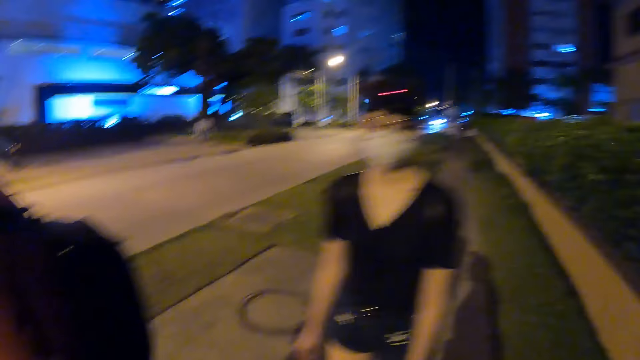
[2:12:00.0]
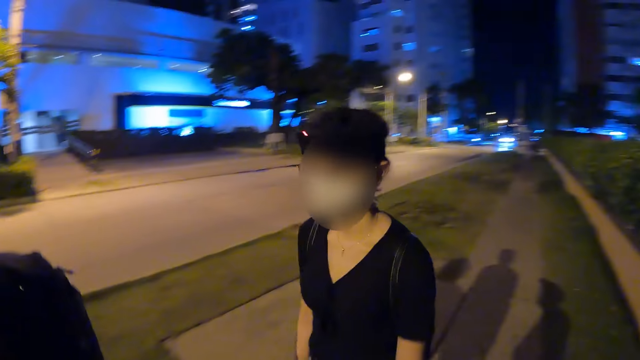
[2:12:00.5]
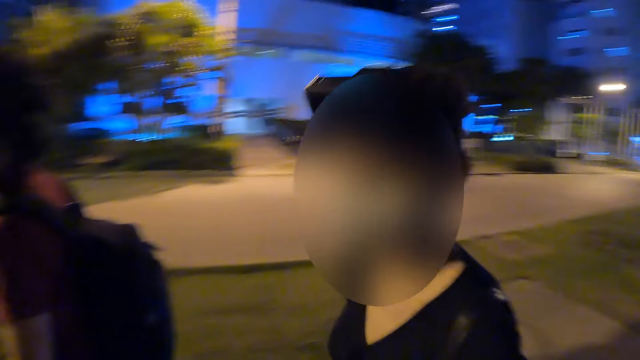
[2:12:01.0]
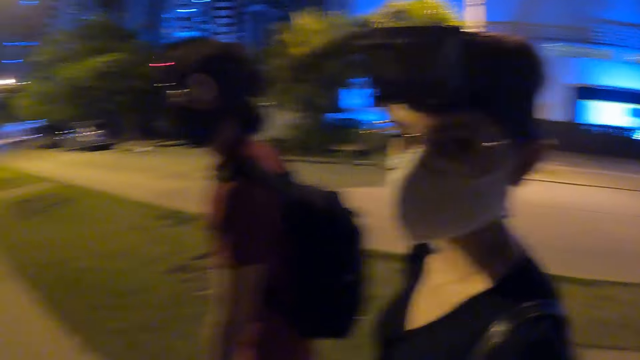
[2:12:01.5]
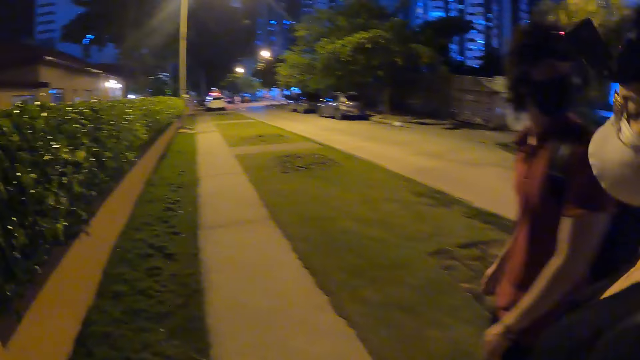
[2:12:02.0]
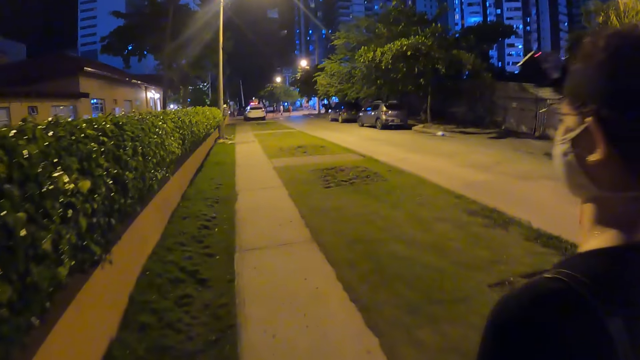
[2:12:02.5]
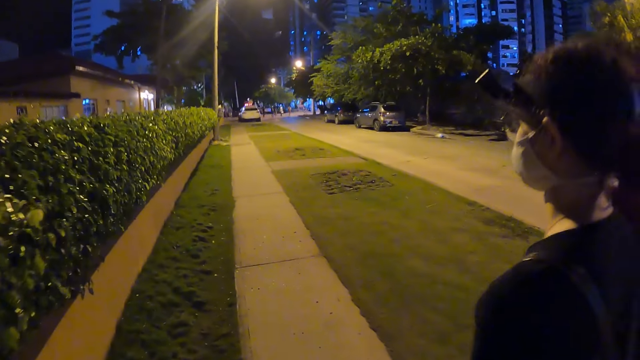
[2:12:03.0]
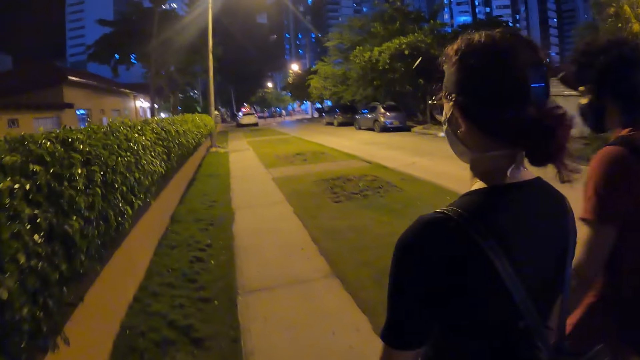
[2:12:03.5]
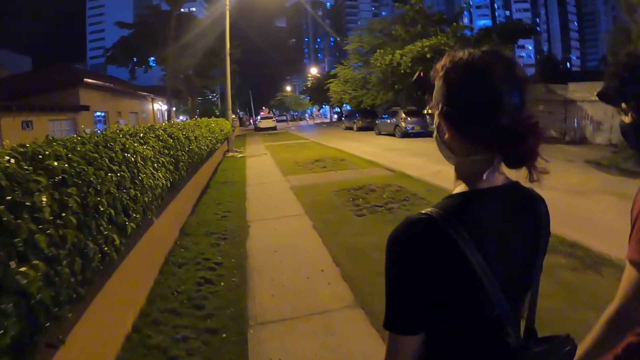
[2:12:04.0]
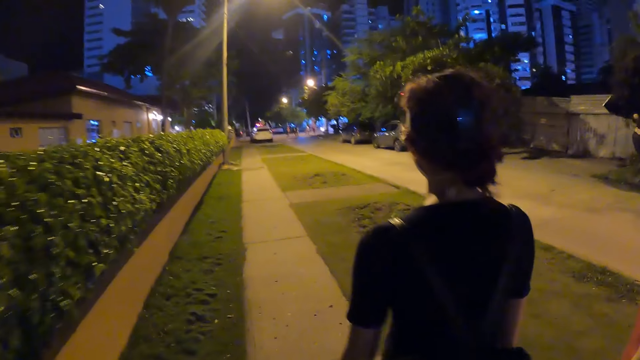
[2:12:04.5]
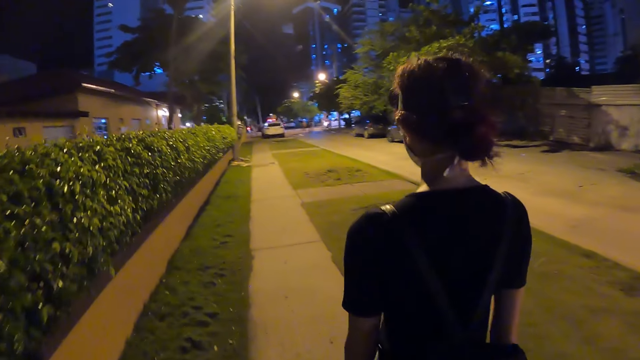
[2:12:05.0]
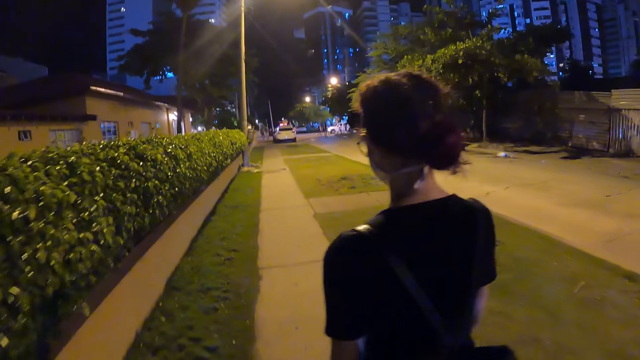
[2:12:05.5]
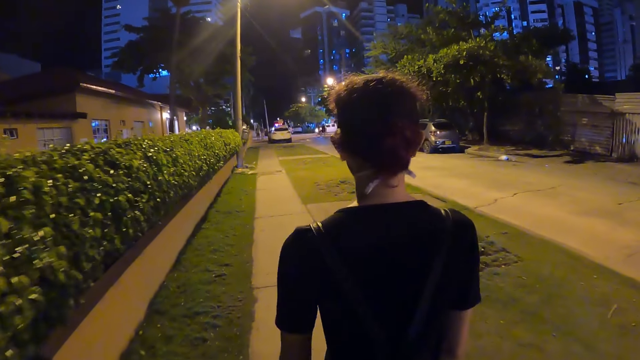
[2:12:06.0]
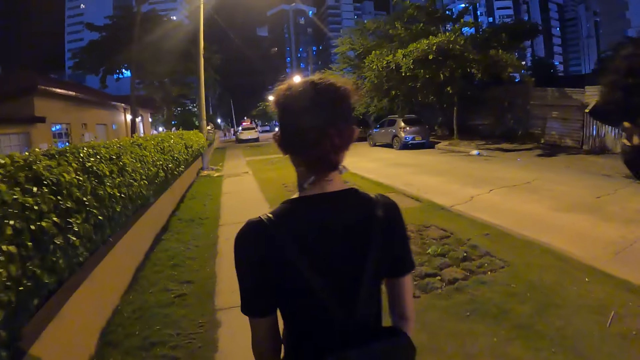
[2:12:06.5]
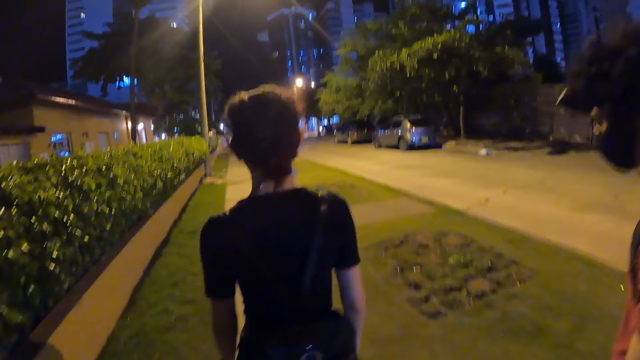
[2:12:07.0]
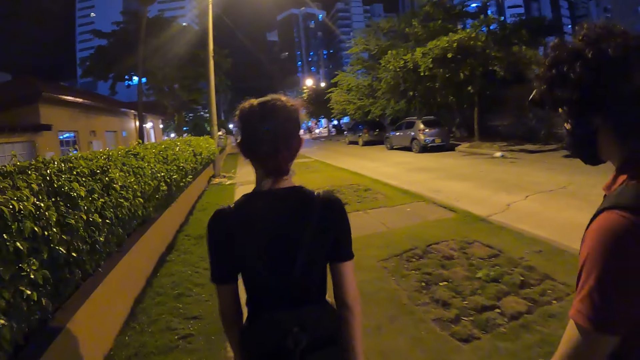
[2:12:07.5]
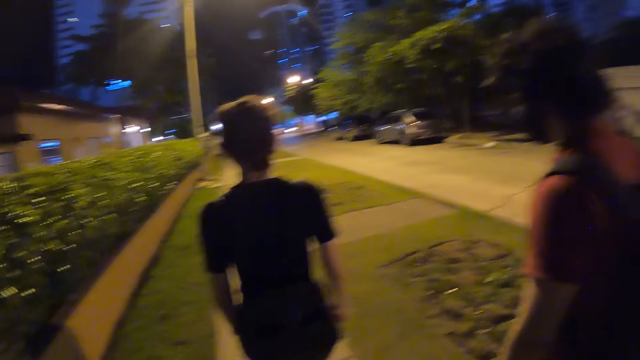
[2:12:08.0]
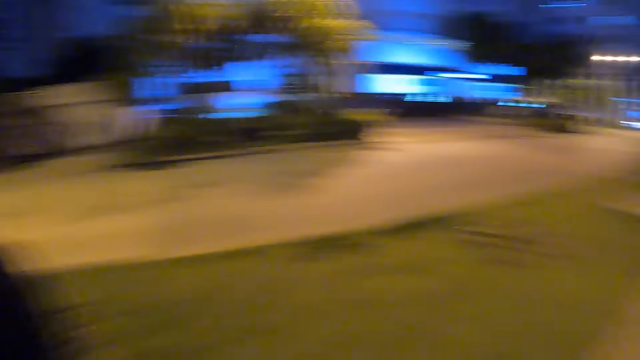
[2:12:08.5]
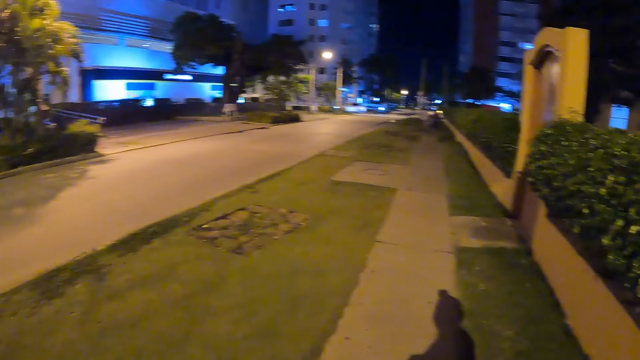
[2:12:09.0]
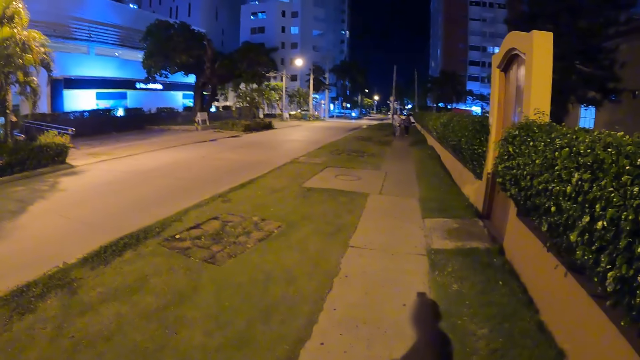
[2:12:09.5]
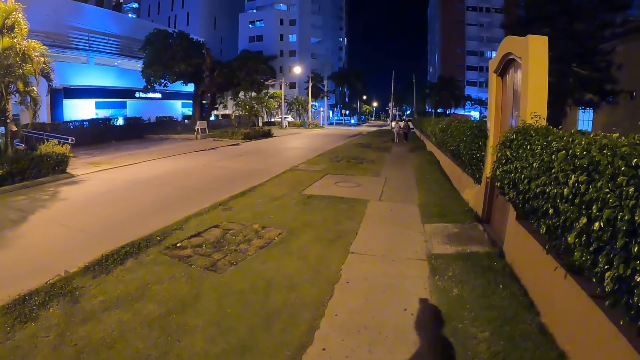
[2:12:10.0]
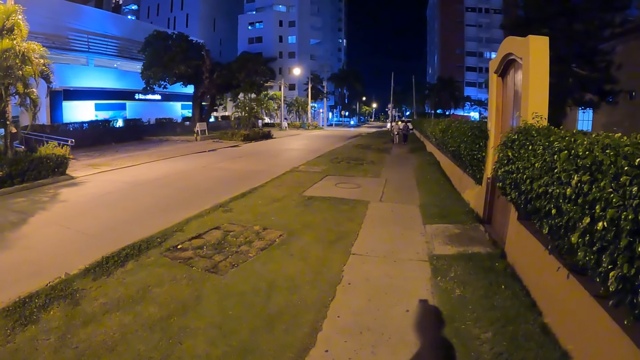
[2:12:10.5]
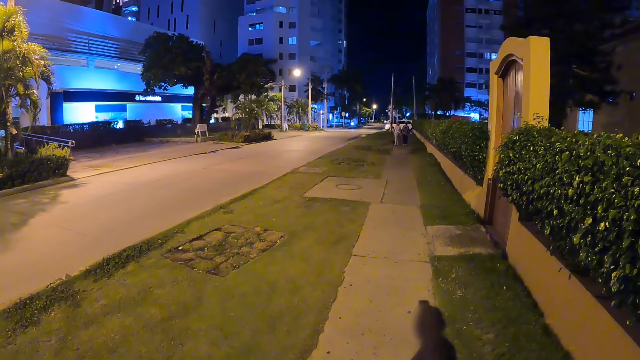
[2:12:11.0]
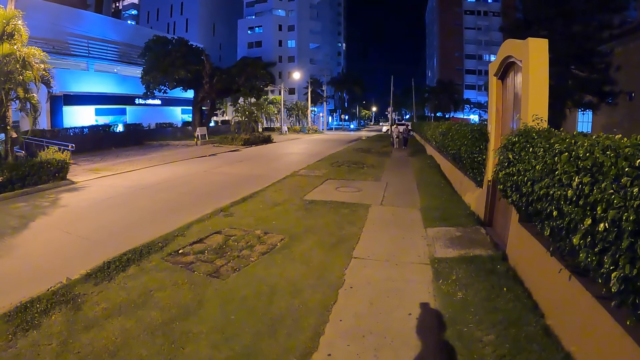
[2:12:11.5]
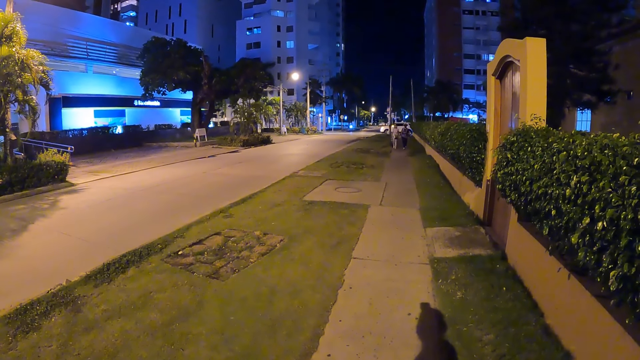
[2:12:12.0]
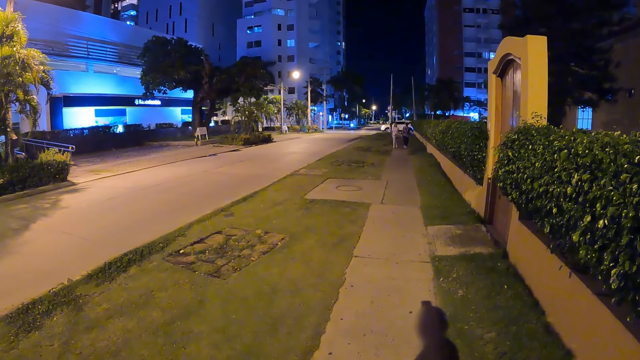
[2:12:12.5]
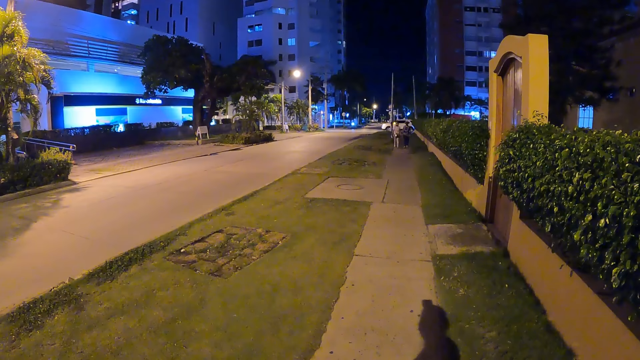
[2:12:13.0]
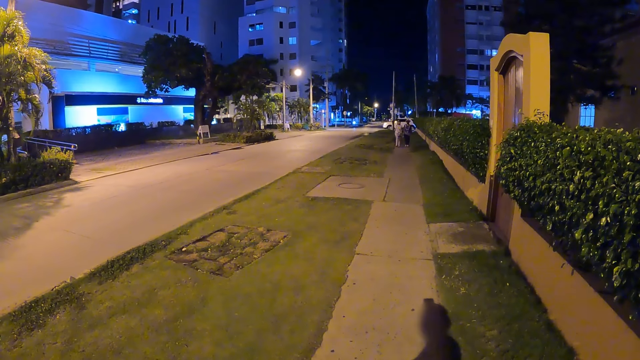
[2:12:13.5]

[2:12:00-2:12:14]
The camera wearer looks at a lady. They walk with the man and the lady. They turn back. They look around.

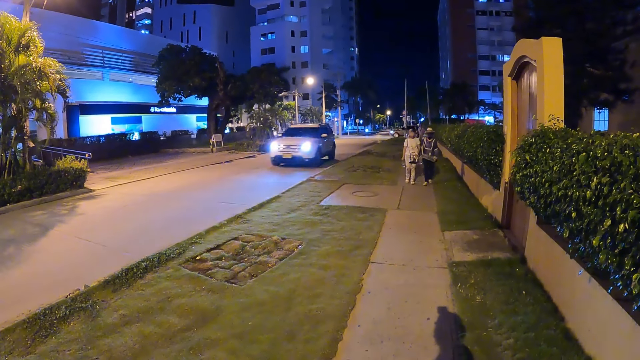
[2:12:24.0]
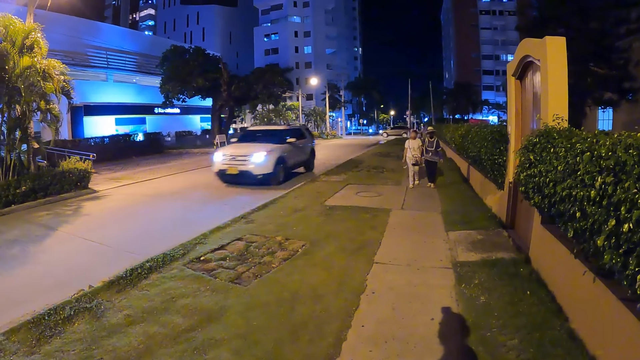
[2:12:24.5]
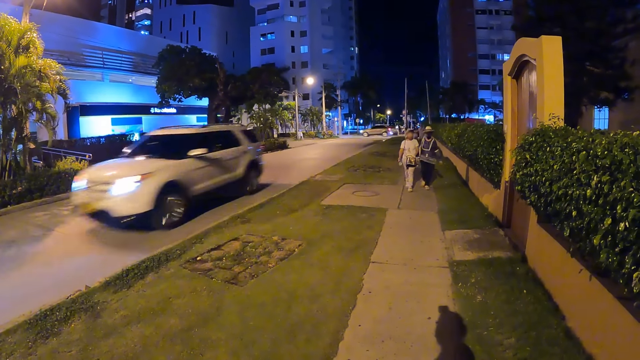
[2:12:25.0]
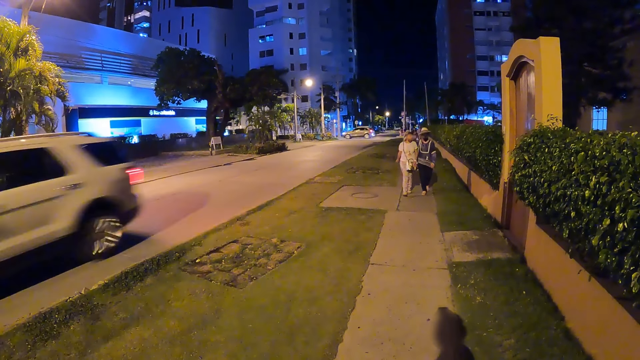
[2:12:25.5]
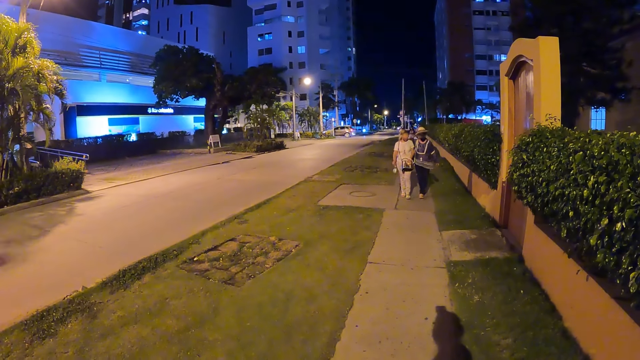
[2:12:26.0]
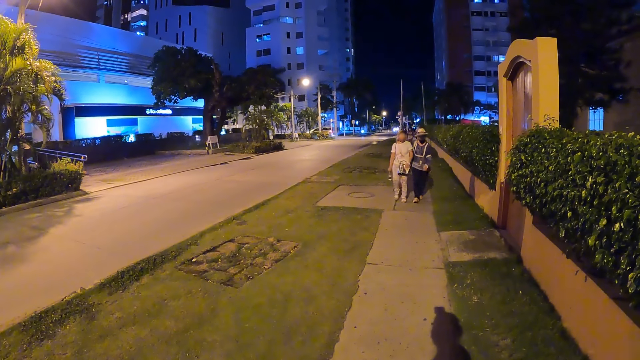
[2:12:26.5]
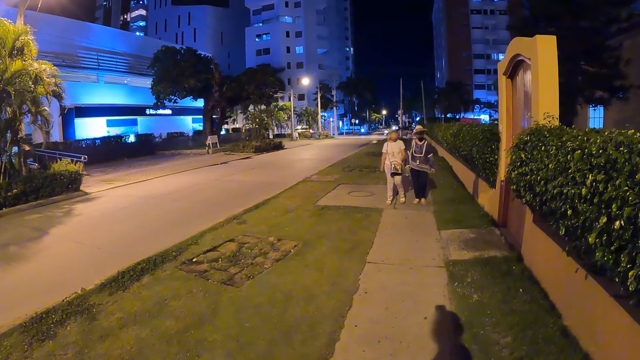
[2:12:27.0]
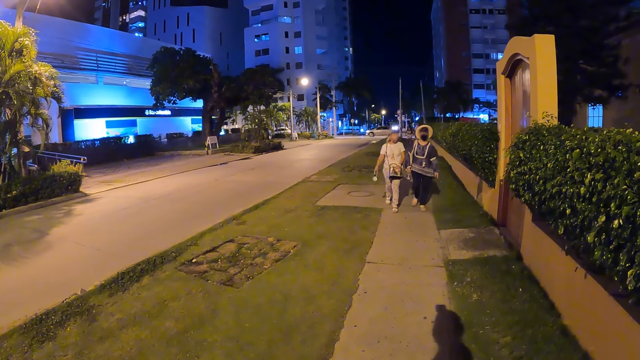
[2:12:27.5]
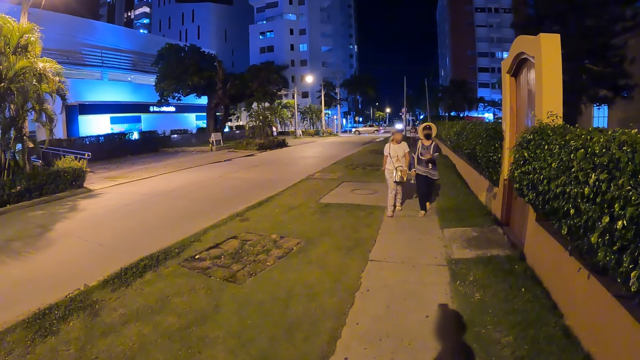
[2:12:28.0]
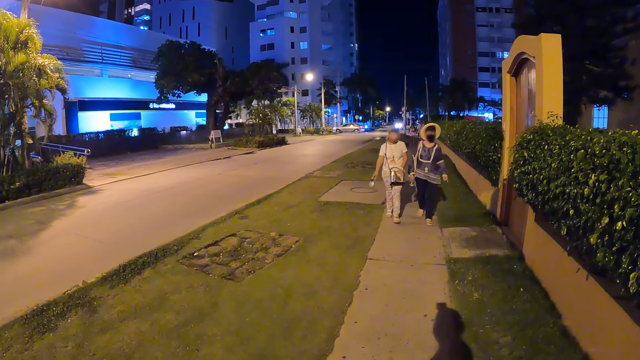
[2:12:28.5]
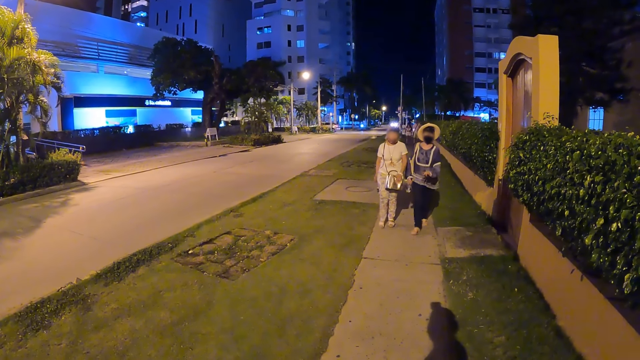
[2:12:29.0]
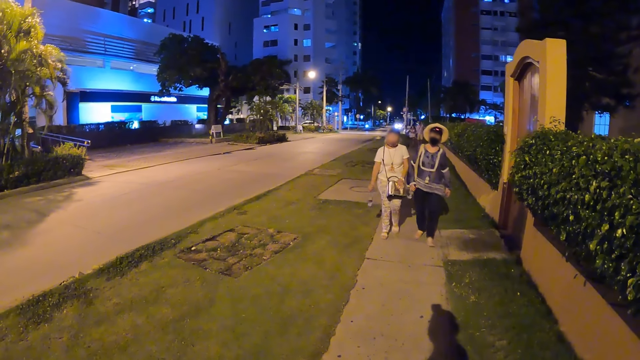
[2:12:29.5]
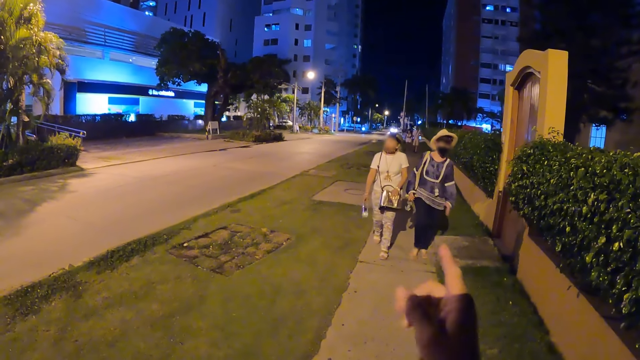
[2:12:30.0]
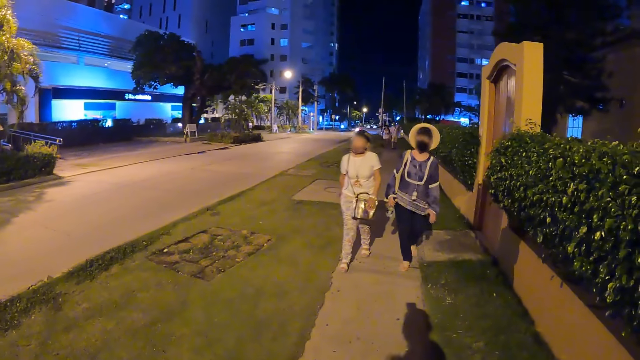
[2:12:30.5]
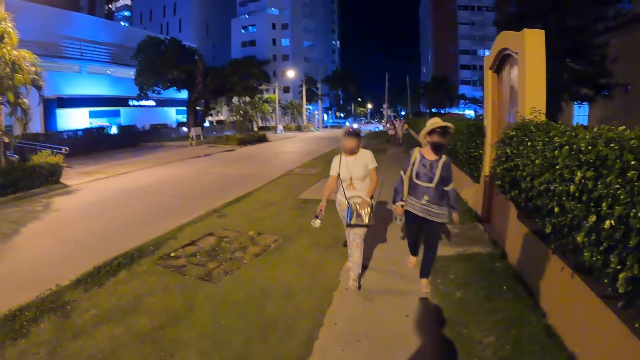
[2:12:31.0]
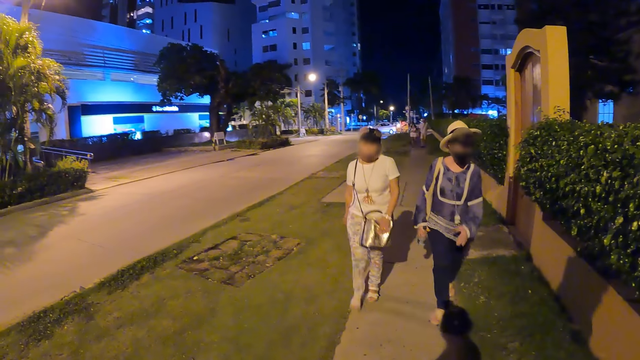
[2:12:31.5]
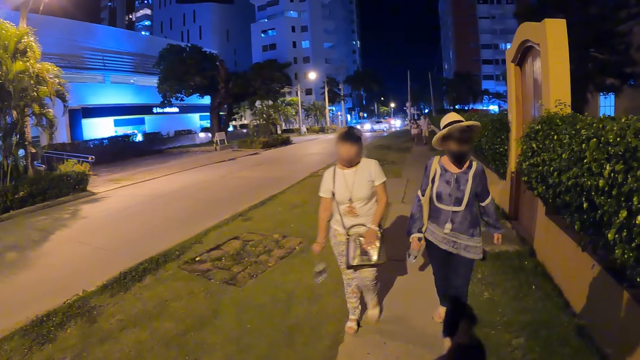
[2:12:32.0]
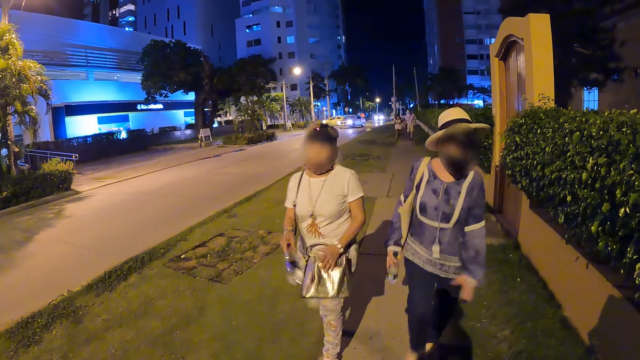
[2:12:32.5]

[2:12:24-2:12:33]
The camera wearer interacts with a woman and another woman. They gesture with a finger.
